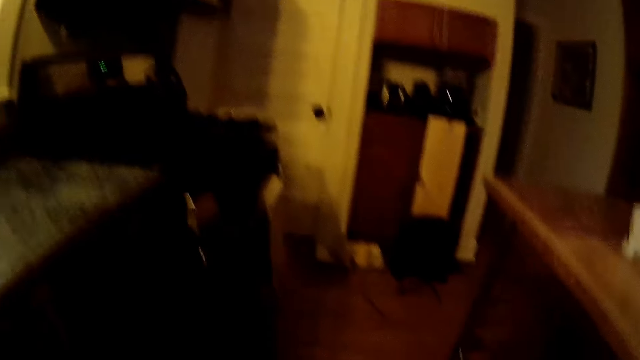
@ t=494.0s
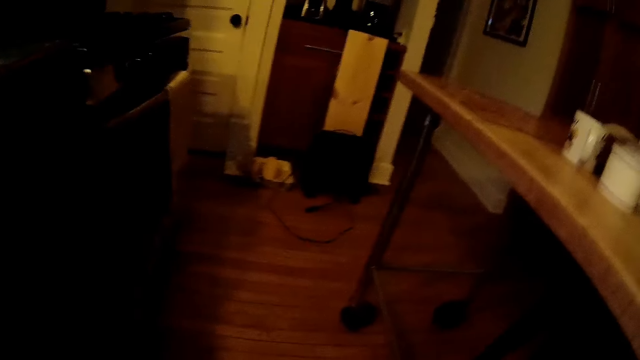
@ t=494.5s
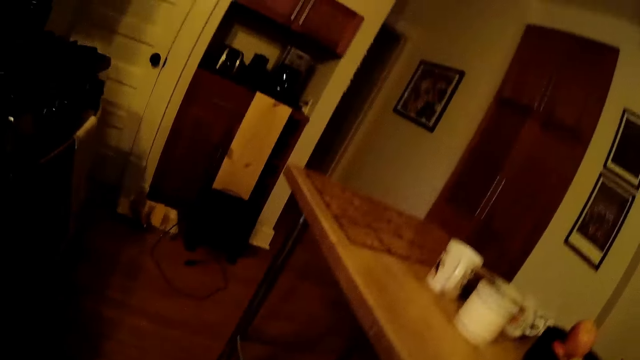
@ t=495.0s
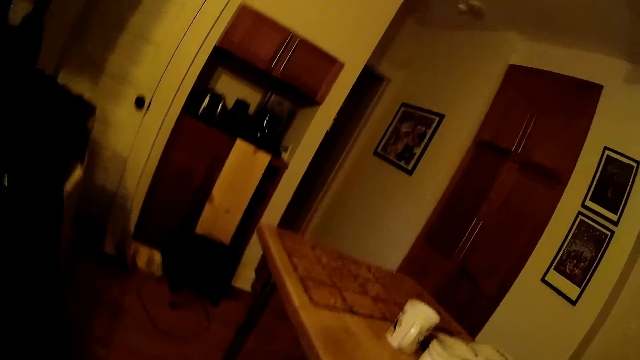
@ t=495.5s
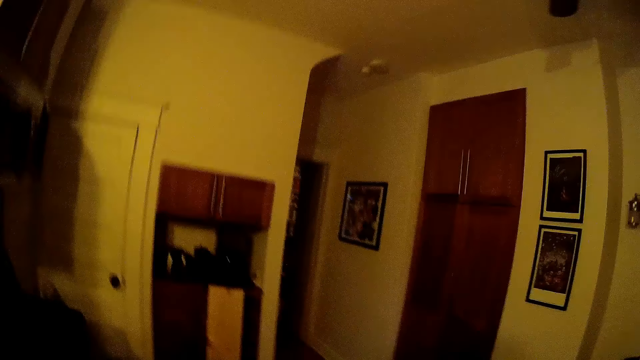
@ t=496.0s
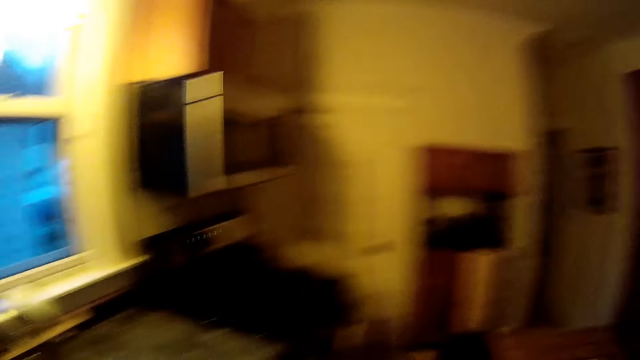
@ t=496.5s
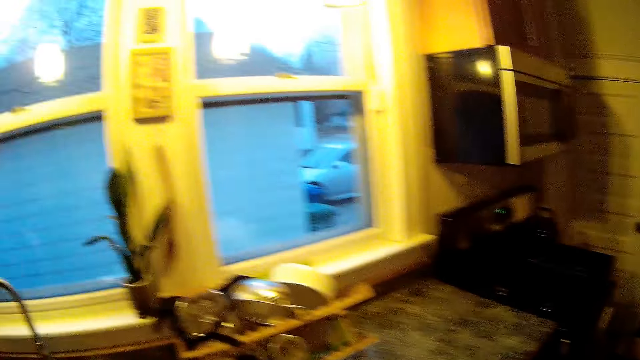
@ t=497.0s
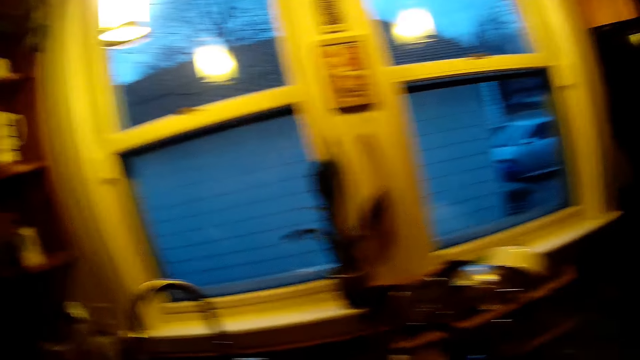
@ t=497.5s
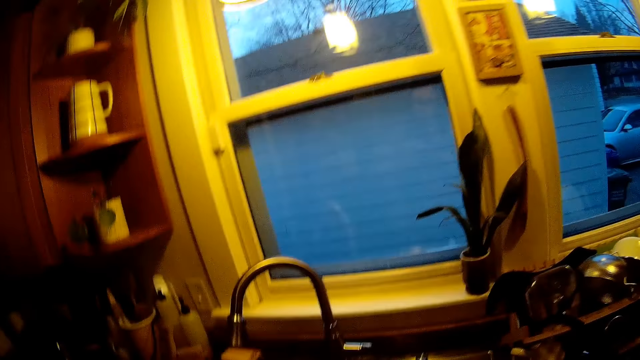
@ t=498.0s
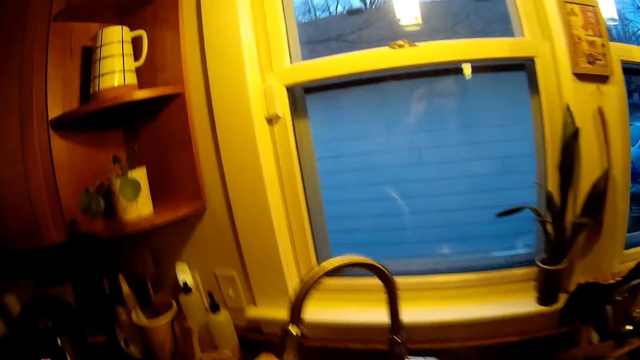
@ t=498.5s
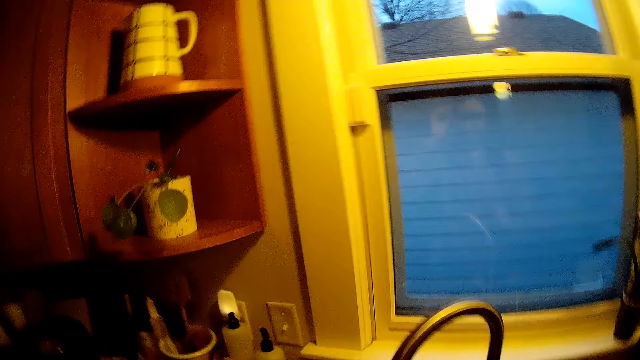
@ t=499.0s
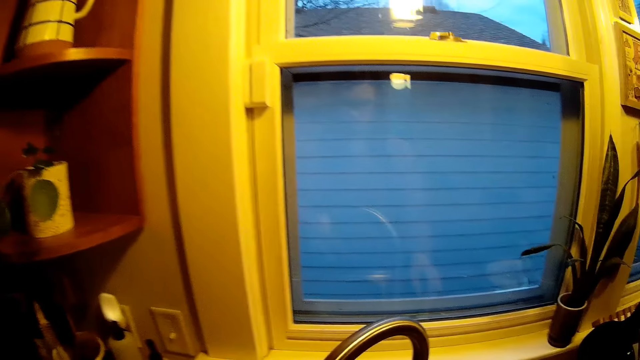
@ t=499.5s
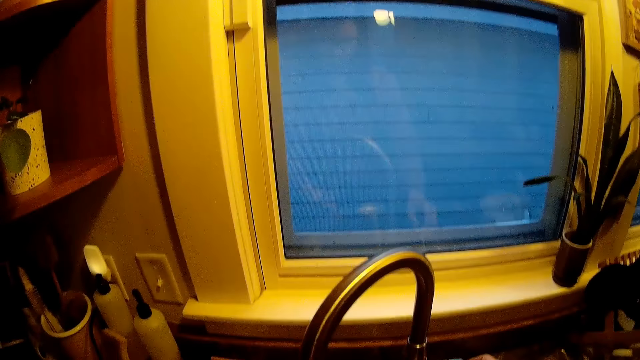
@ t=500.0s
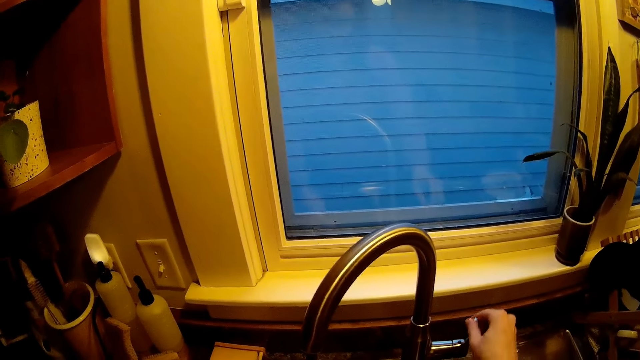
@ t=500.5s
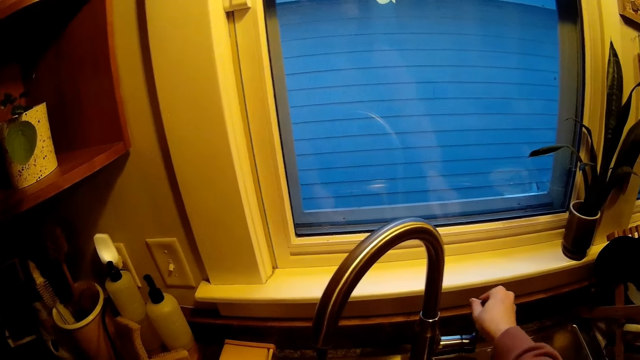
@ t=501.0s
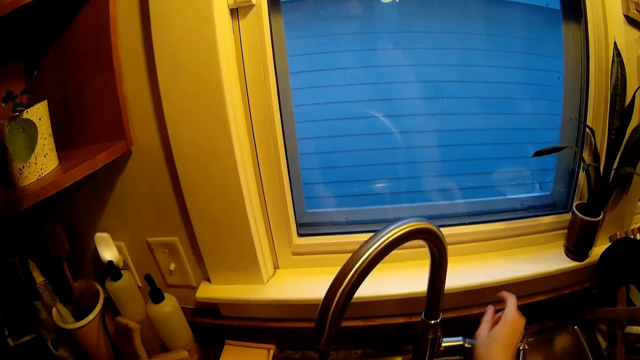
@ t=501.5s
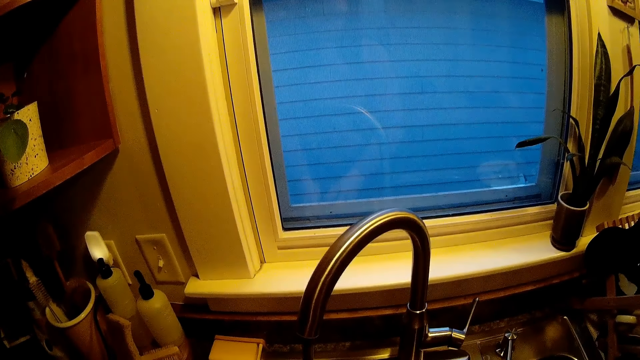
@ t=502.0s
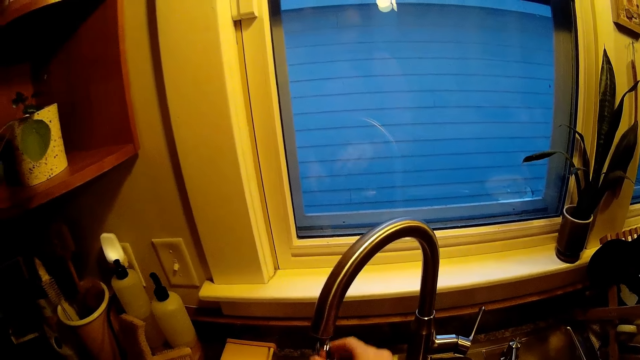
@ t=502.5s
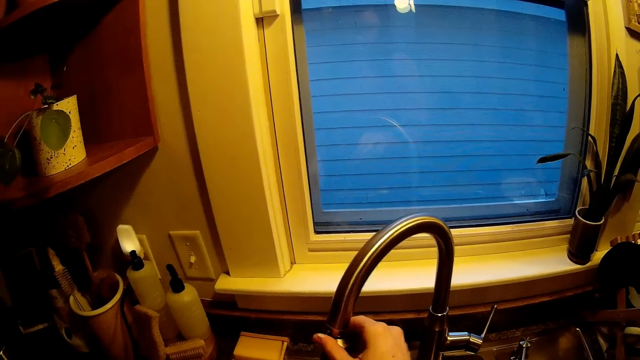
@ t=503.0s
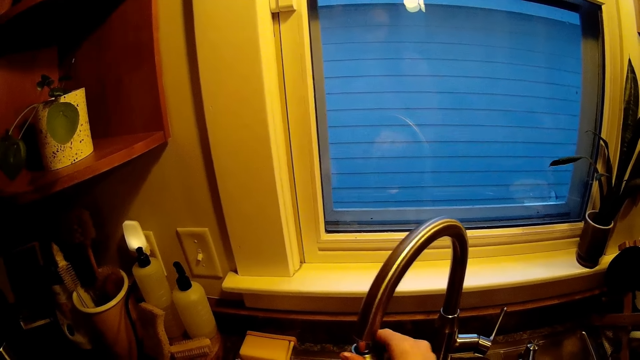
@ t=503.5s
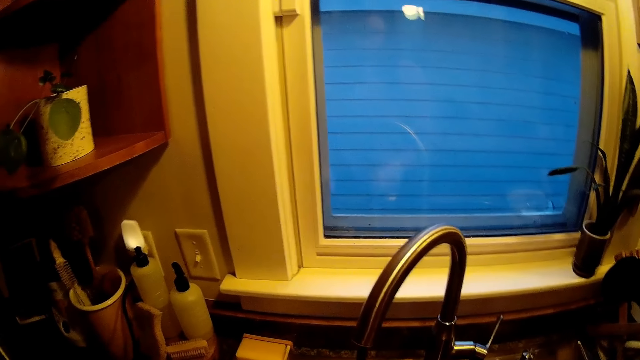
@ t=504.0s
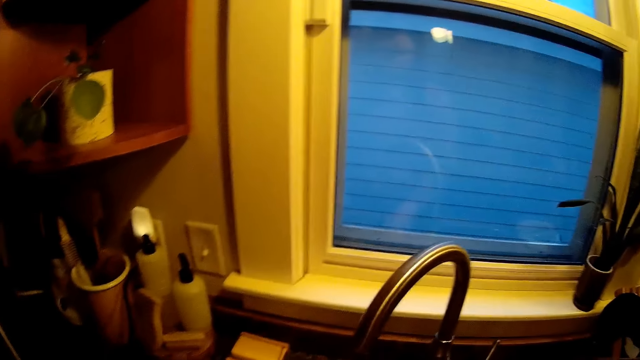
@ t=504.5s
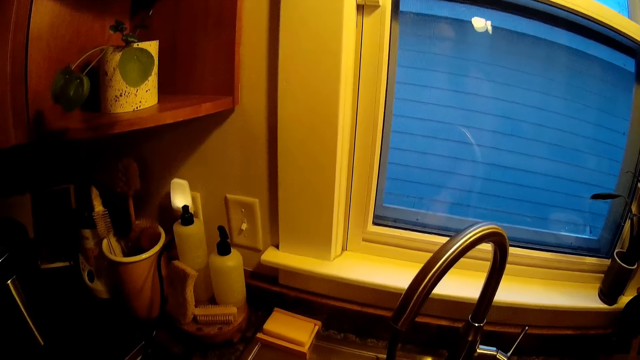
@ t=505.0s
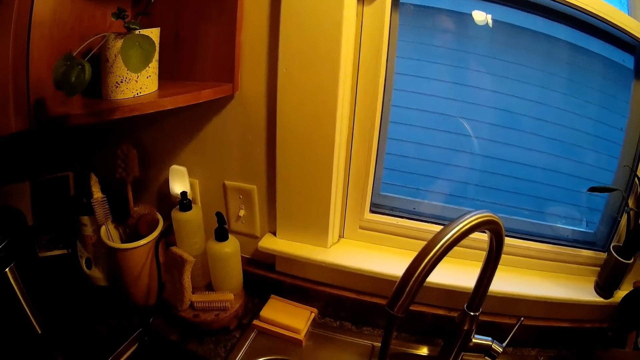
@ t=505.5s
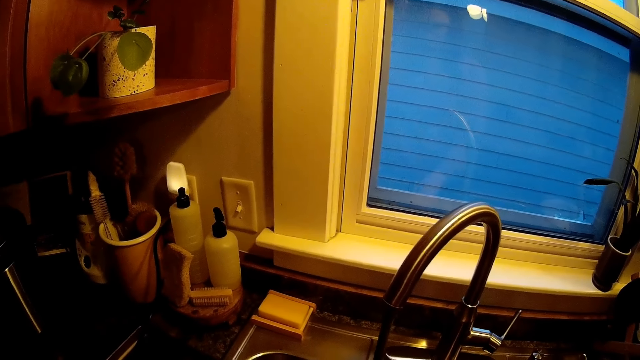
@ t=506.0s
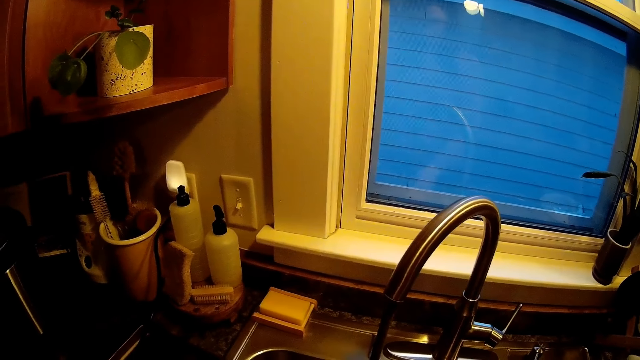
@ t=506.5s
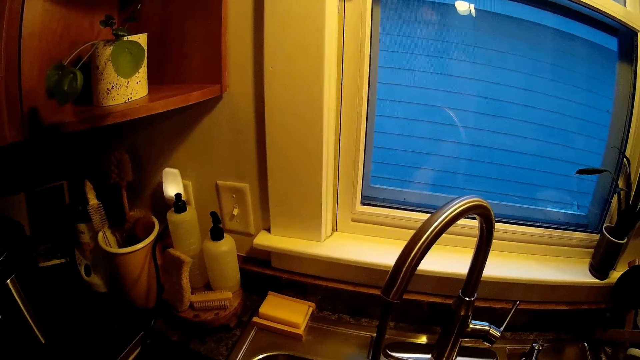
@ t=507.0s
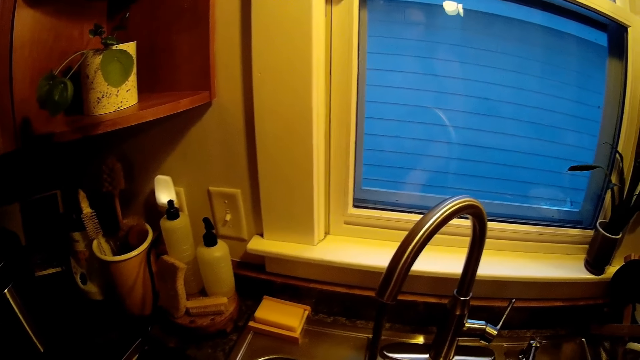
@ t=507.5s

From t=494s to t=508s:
The camera wearer moves her hands. She opens a tap in a sink with her right hand. She washes her hands. She adjusts the faucet with her right hand.
